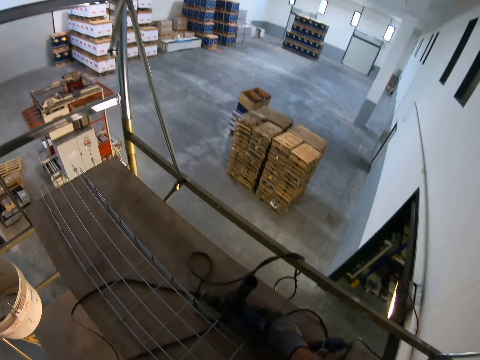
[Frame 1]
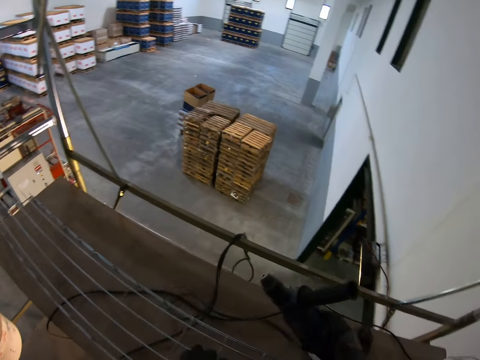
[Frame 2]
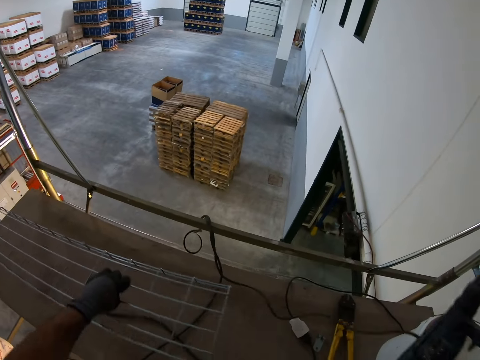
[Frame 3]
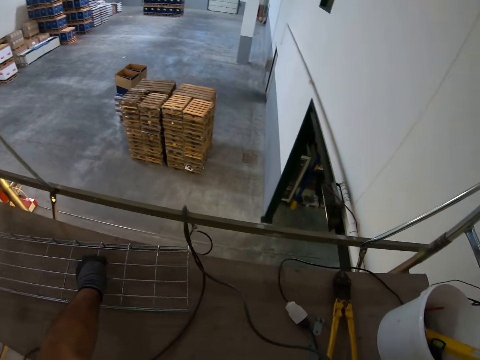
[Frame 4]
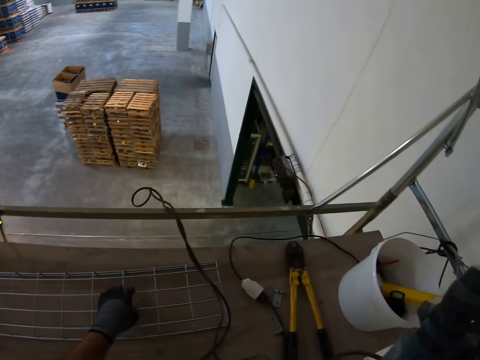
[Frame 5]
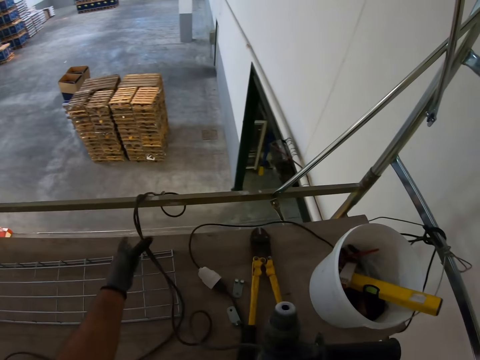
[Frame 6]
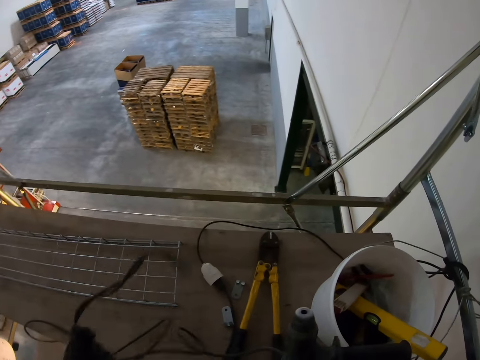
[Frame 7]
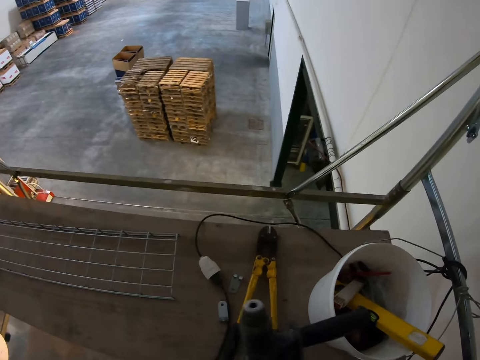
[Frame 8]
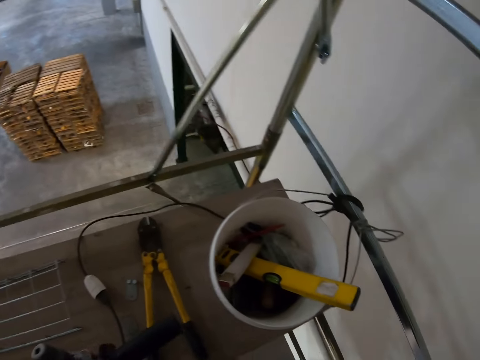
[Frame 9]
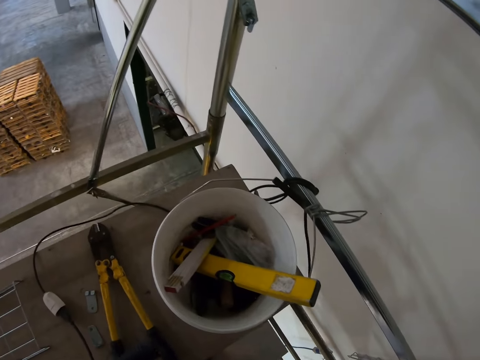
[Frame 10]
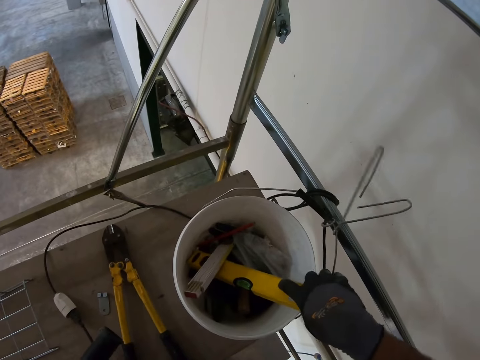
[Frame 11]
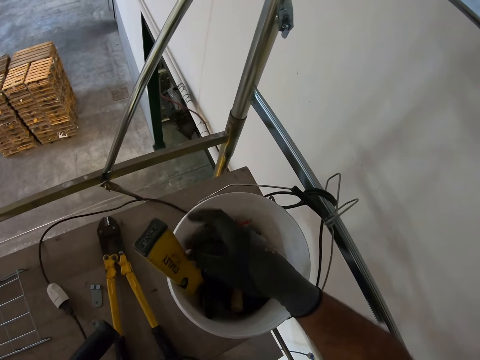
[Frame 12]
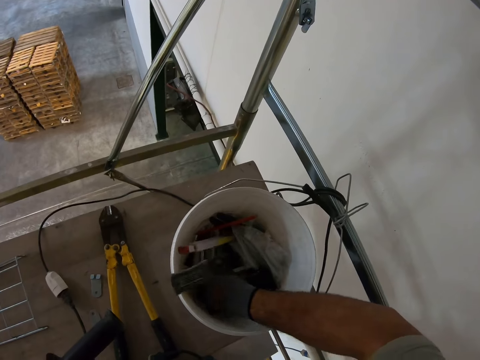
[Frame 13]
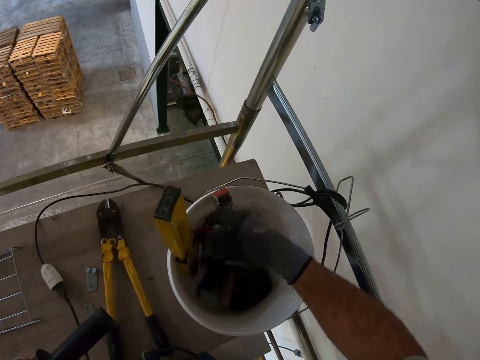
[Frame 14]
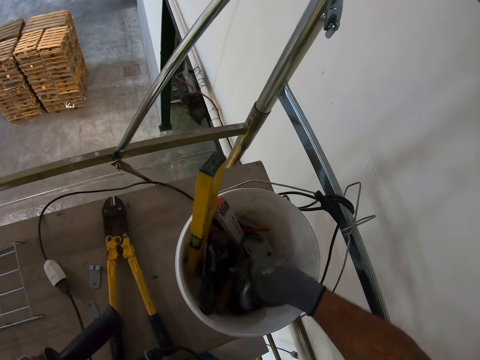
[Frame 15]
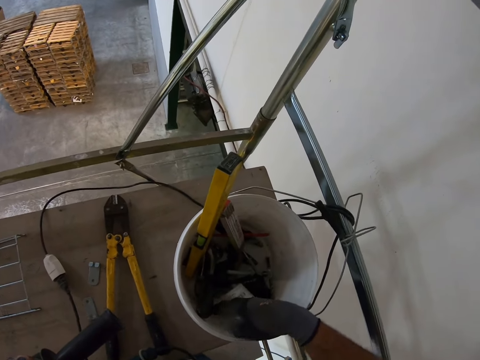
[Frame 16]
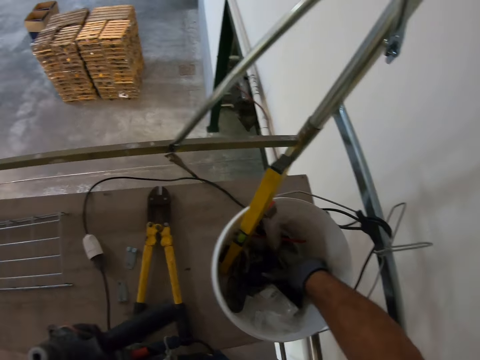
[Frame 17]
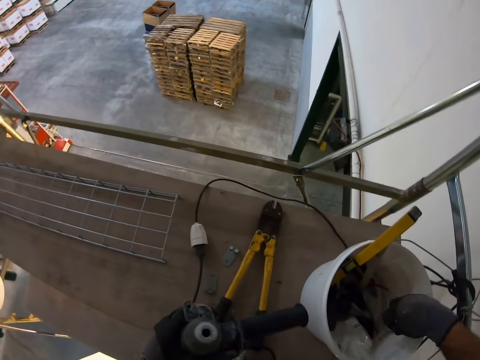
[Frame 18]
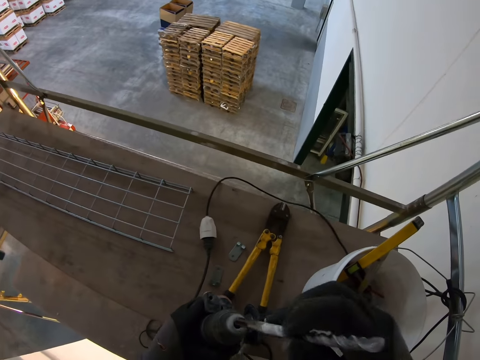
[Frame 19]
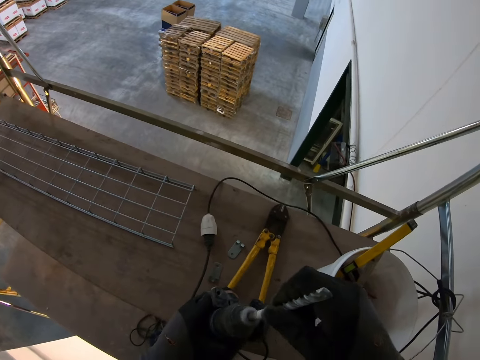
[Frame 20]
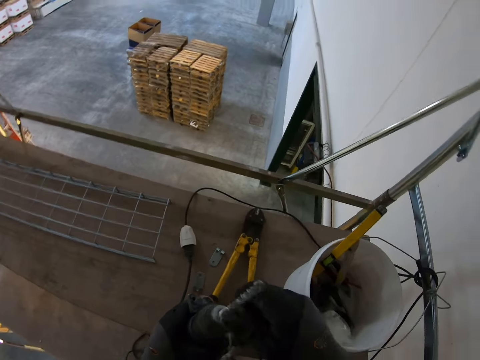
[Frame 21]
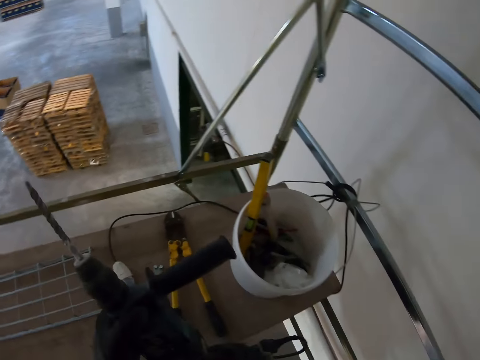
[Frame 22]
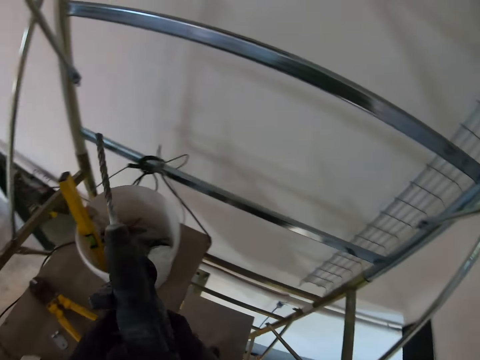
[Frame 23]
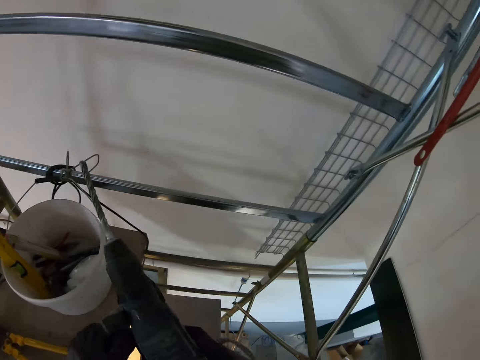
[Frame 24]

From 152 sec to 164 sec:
The camera wearer picks up the drill. They pull the wire mesh cable tray. They pull the cable. They look around. They search in the bucket. They pick up the drill bit. They fix the drill bit to the drill.

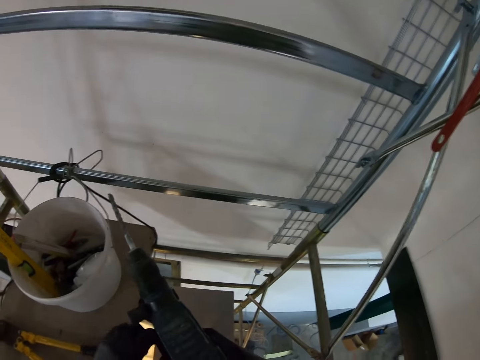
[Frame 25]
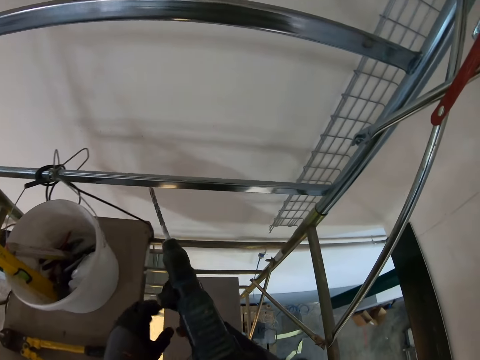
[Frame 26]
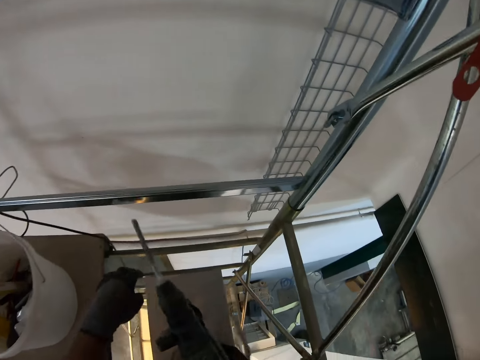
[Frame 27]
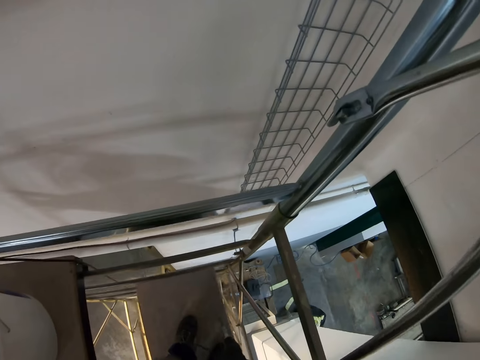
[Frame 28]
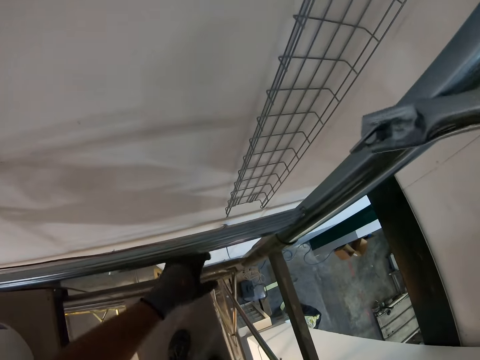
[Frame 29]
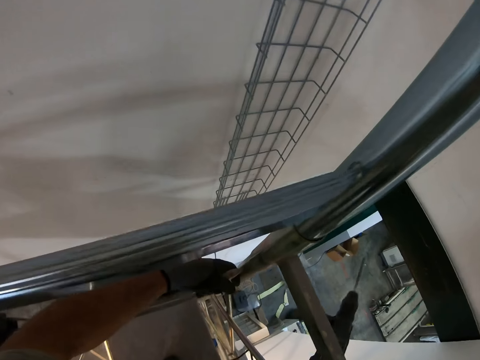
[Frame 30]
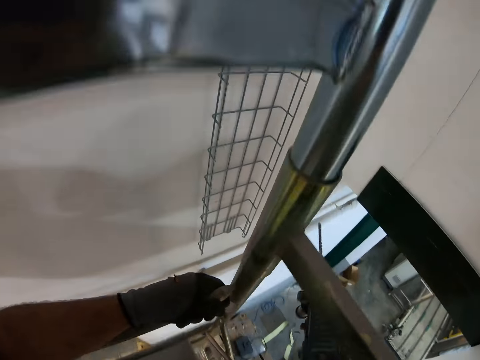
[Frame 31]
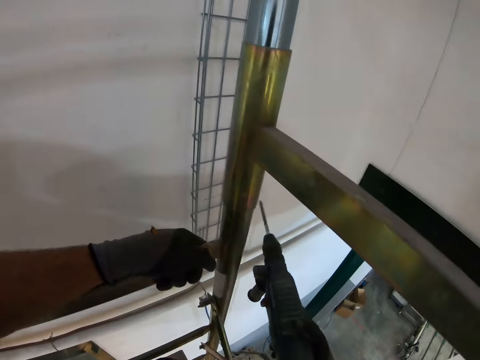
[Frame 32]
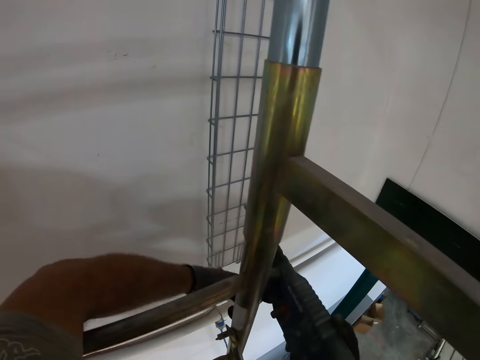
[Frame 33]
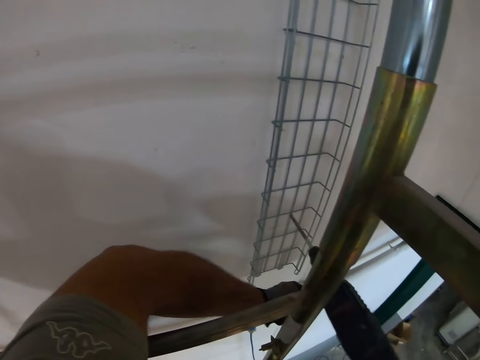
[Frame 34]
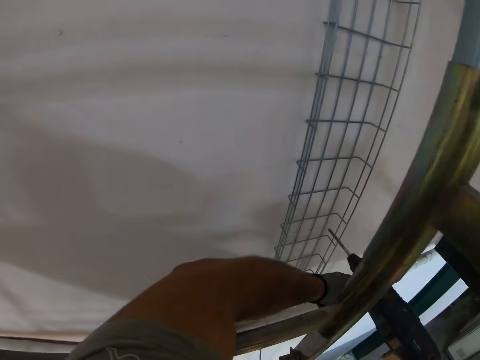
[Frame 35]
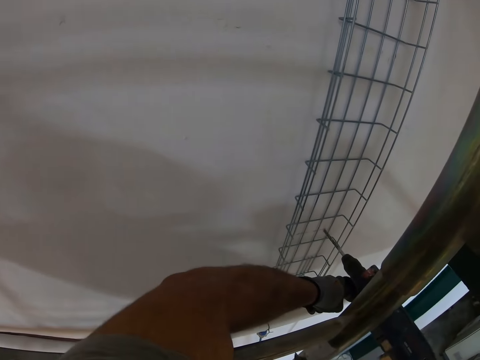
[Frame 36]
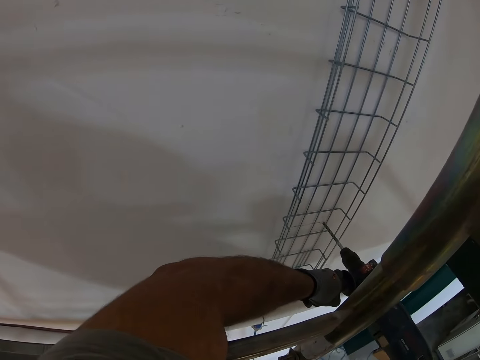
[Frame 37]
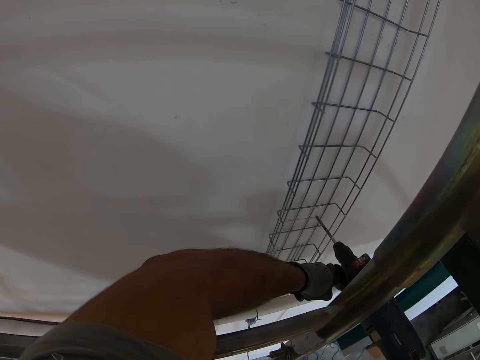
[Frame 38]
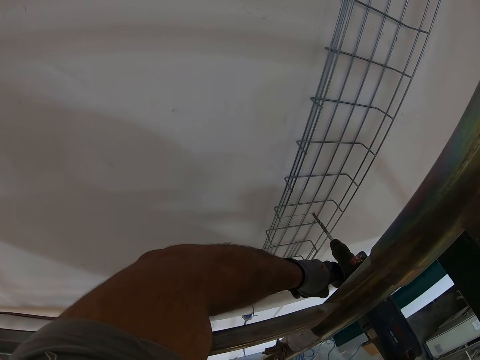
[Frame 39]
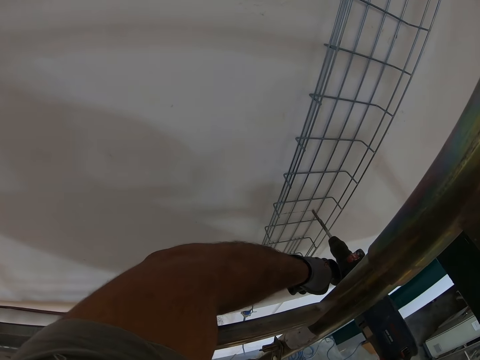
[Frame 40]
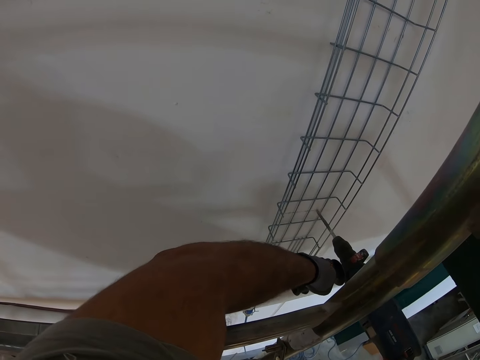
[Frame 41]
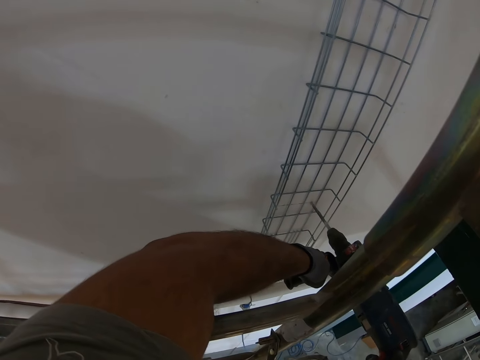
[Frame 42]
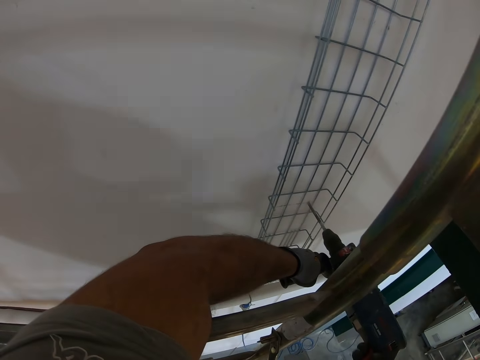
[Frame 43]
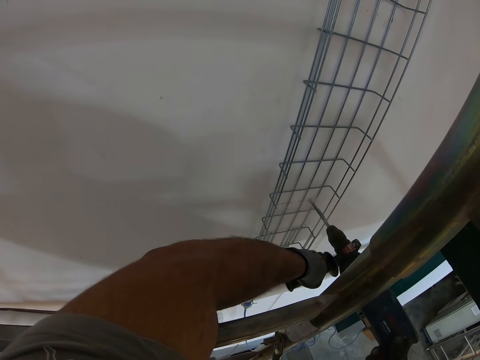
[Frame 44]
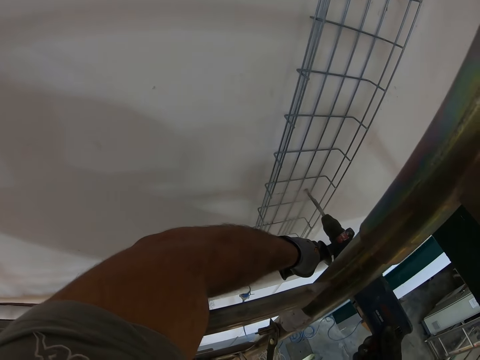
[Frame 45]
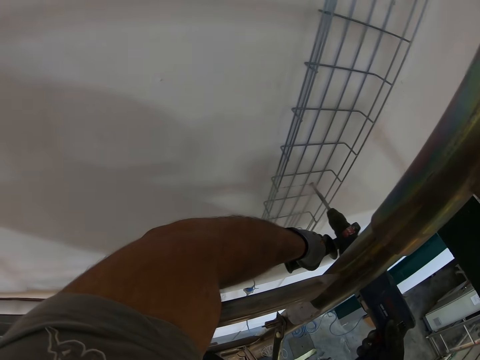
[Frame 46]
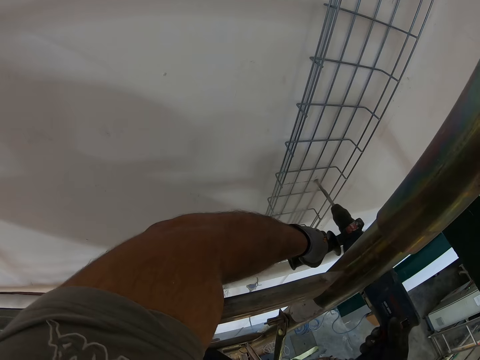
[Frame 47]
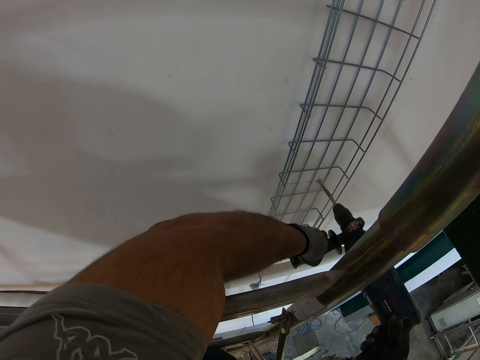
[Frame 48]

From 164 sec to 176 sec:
The camera wearer looks around. They drill the wall.
